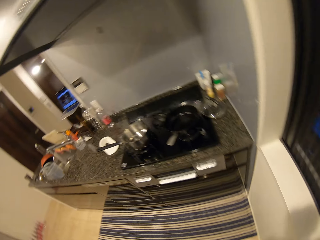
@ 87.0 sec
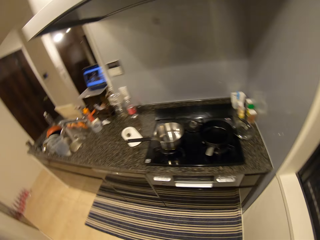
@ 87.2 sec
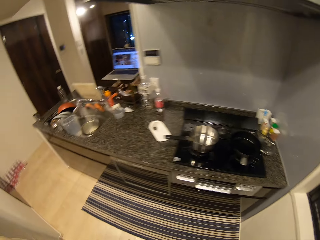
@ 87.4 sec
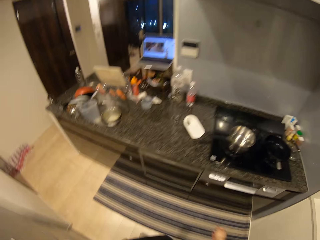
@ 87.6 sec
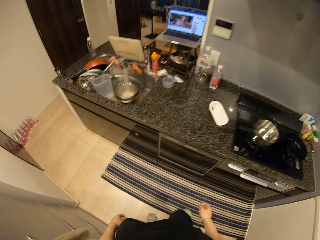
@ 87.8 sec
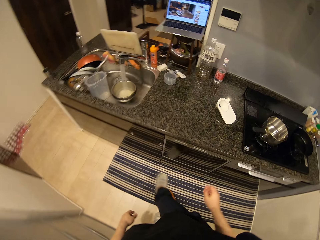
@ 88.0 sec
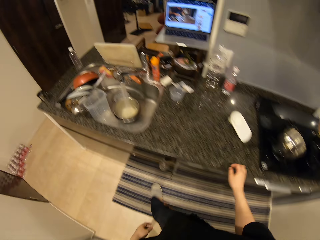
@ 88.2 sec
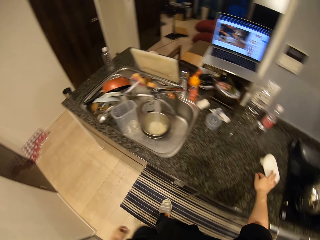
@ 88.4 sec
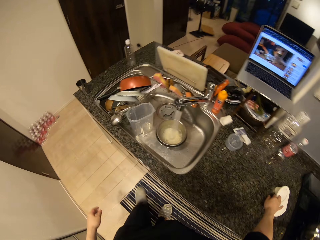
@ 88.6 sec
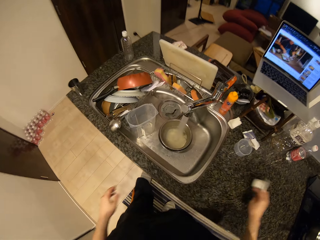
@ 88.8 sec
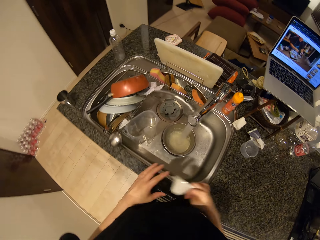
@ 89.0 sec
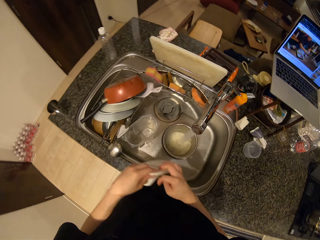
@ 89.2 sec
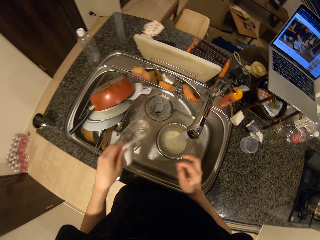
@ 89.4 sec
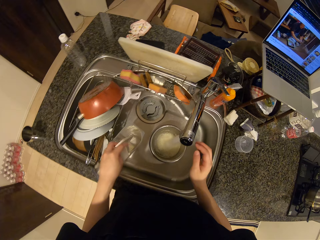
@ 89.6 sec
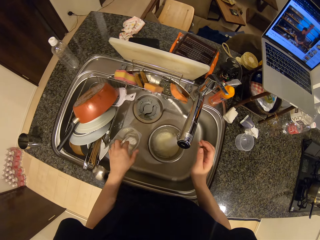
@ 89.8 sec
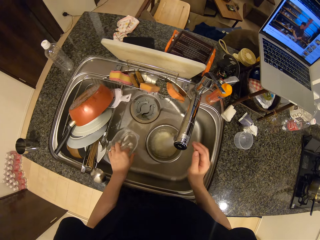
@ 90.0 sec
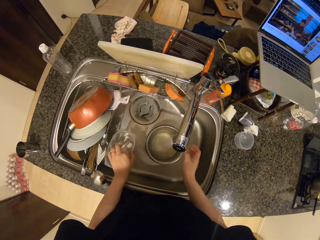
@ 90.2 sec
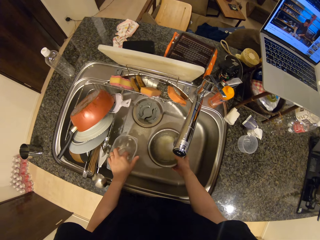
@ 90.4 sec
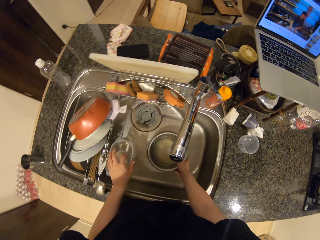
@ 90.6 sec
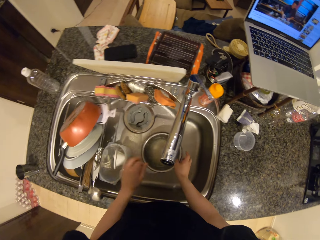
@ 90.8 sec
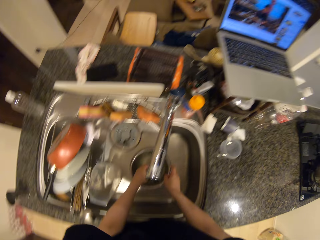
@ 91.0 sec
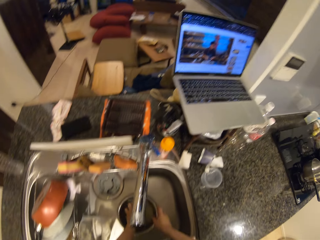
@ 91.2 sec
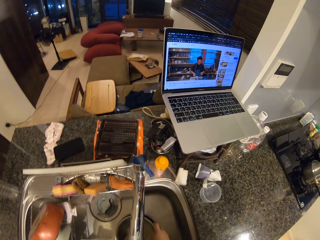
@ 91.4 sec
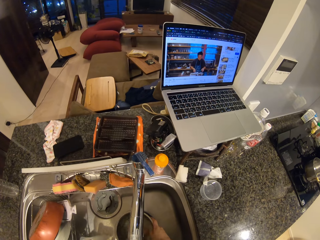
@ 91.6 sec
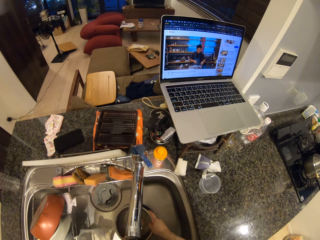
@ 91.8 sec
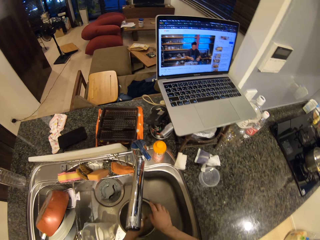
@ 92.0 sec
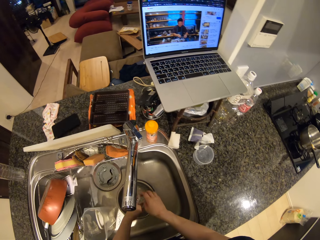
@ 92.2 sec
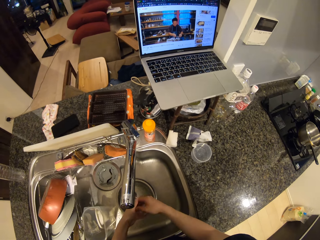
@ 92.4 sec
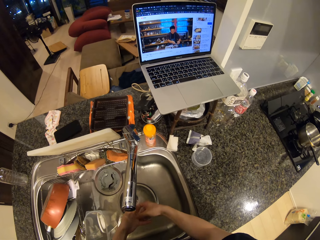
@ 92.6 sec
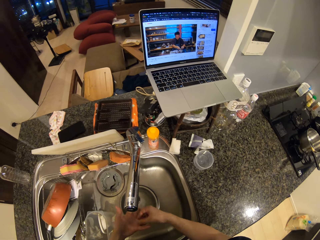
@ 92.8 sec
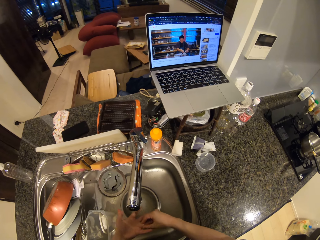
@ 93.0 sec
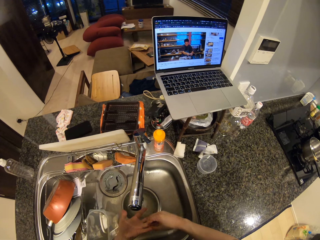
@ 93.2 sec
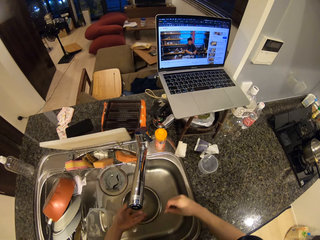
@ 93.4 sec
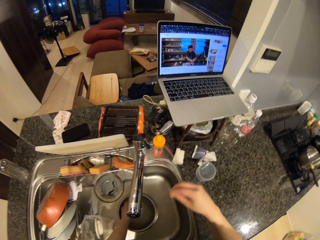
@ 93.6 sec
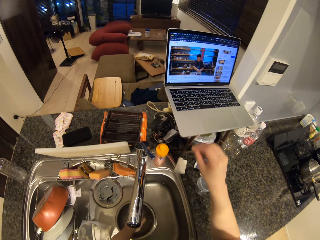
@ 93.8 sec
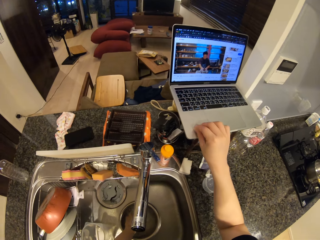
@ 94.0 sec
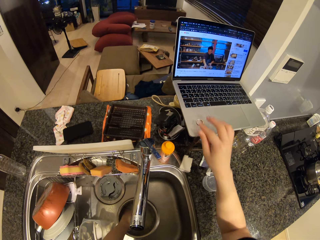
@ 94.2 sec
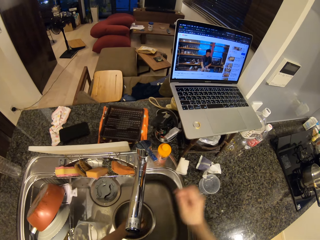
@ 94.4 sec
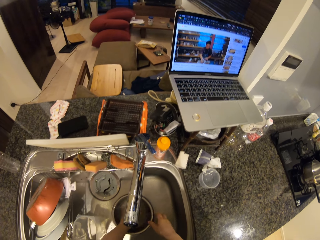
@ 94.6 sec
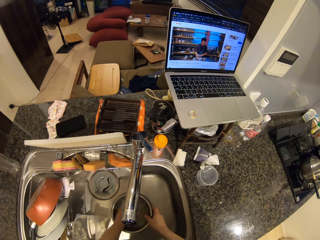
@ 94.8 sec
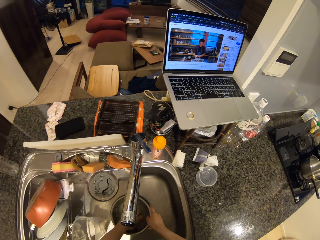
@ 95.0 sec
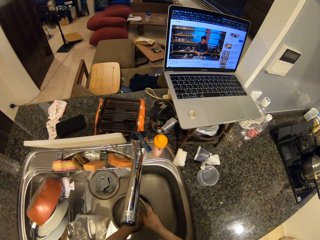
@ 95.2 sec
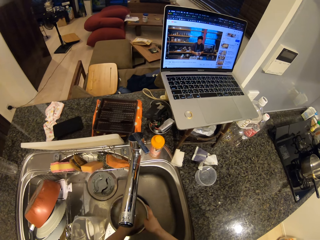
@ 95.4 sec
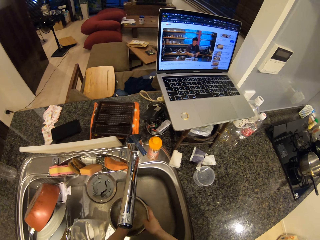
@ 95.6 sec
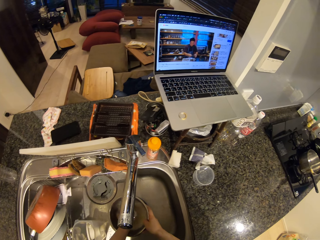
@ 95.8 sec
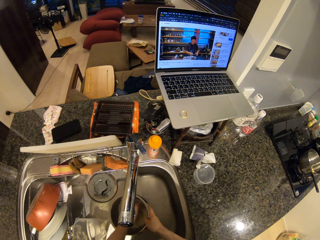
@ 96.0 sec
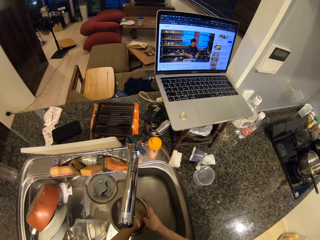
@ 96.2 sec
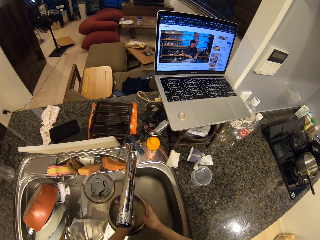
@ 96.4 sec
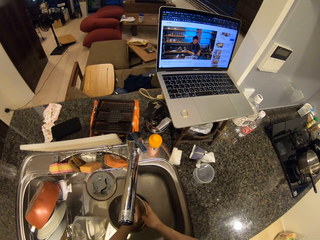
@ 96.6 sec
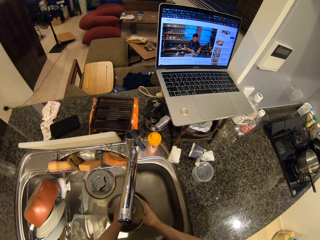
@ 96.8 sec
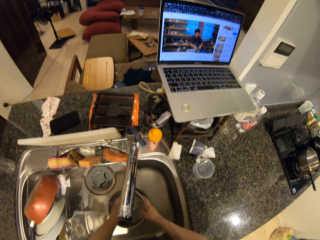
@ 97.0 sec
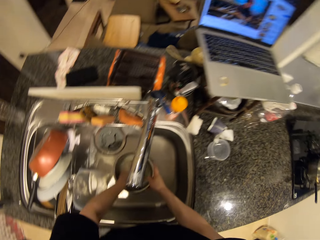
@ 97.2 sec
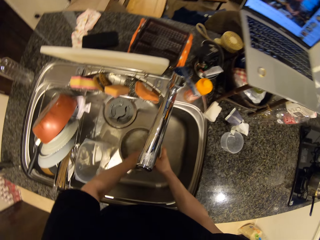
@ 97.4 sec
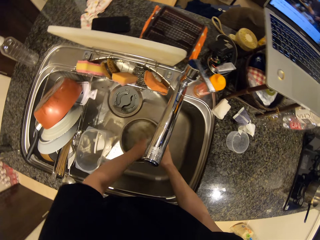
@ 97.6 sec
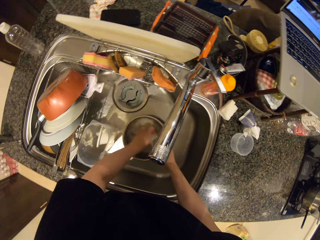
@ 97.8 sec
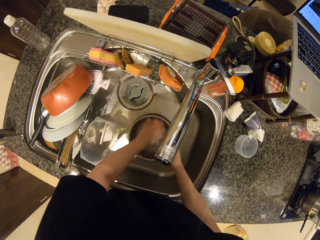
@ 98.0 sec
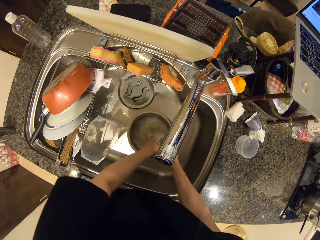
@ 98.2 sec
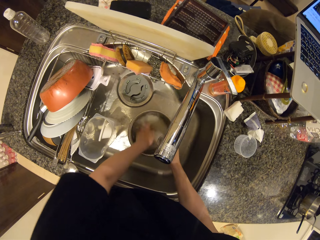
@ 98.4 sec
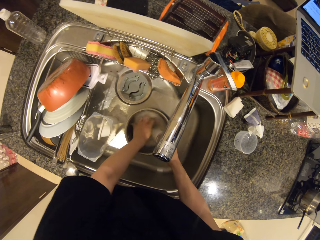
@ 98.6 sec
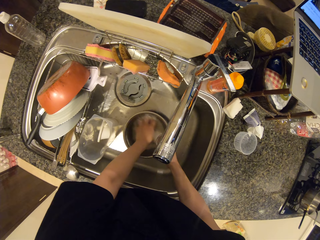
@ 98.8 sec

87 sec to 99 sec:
The camera wearer picks a plastic from the kitchen surface with her right hand. She drops the plastic into the container in the wash sink. She rinses the food or rice in the steel bowl. She removes the ring from her finger. She drops the ring on the laptop with her right hand. She rinses the rice.

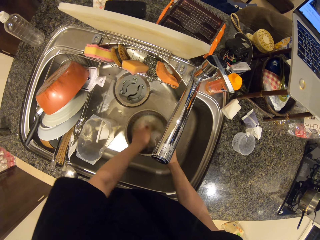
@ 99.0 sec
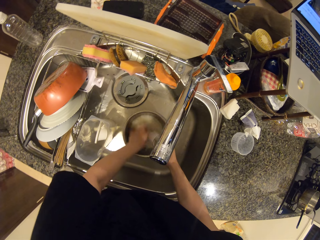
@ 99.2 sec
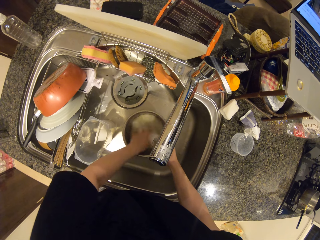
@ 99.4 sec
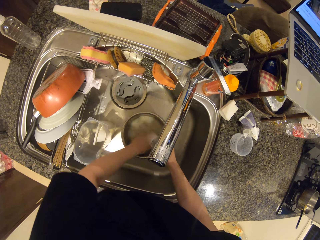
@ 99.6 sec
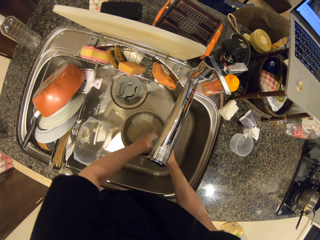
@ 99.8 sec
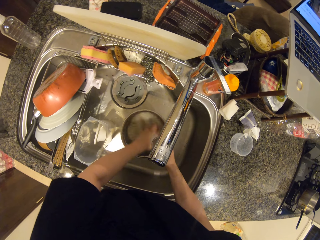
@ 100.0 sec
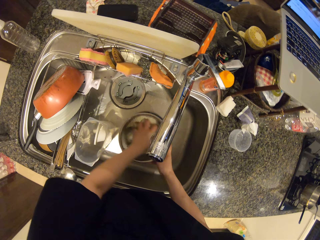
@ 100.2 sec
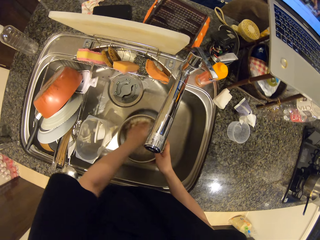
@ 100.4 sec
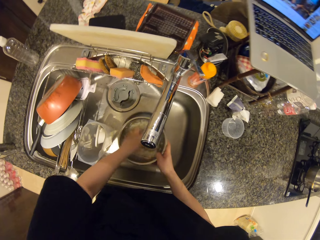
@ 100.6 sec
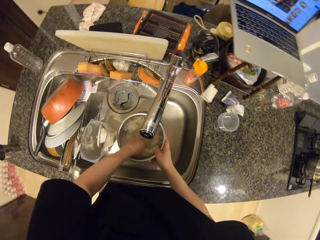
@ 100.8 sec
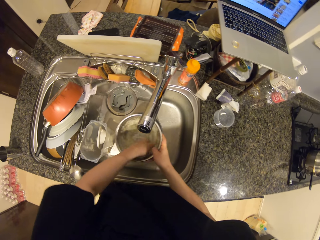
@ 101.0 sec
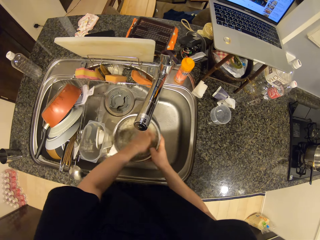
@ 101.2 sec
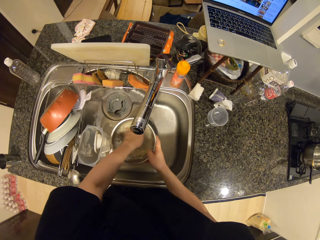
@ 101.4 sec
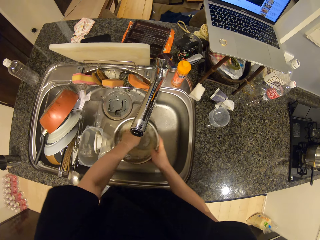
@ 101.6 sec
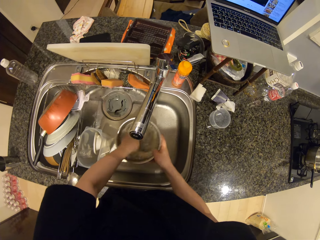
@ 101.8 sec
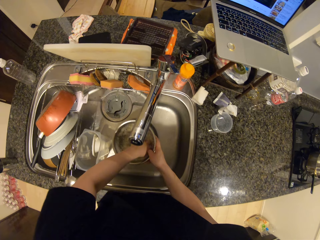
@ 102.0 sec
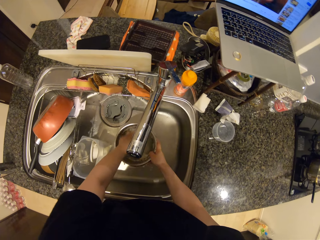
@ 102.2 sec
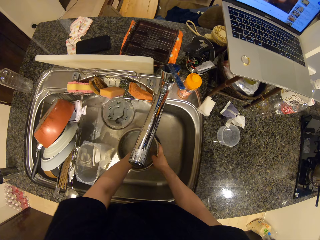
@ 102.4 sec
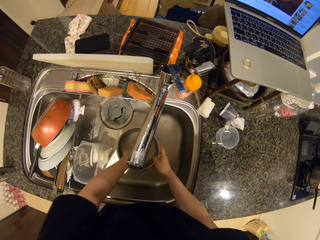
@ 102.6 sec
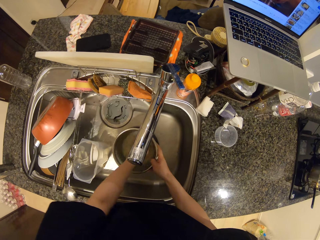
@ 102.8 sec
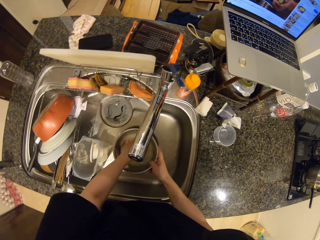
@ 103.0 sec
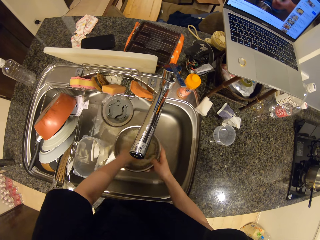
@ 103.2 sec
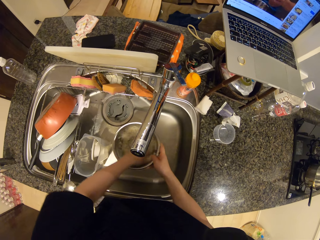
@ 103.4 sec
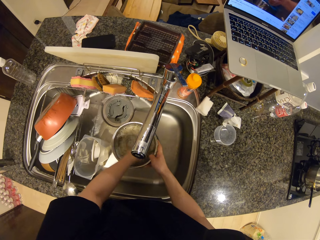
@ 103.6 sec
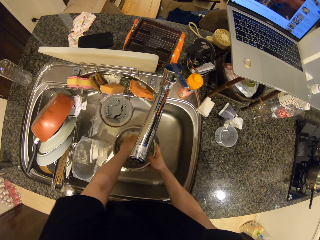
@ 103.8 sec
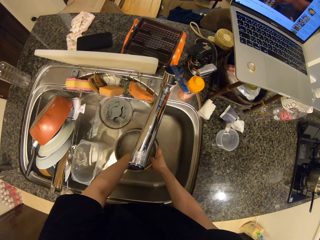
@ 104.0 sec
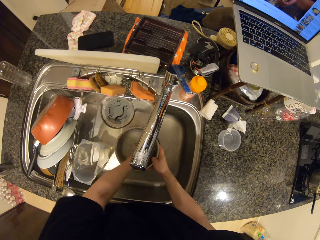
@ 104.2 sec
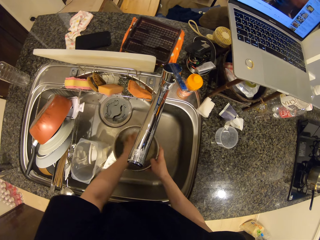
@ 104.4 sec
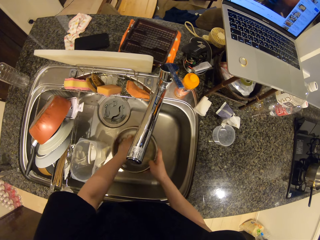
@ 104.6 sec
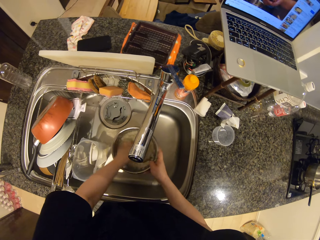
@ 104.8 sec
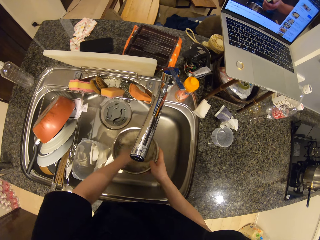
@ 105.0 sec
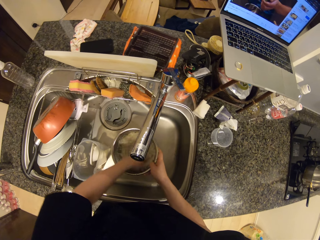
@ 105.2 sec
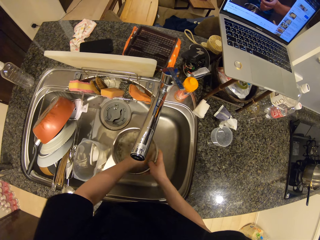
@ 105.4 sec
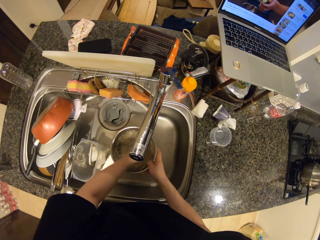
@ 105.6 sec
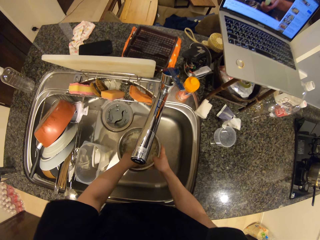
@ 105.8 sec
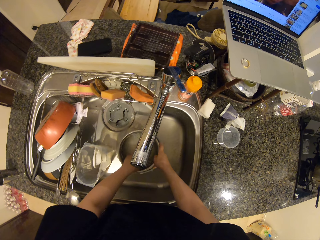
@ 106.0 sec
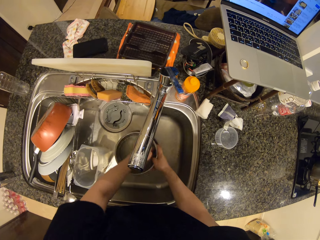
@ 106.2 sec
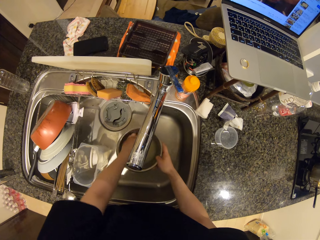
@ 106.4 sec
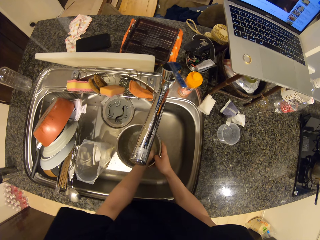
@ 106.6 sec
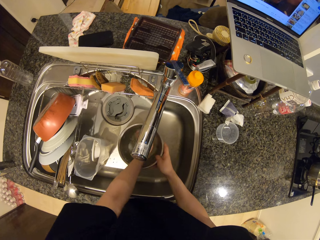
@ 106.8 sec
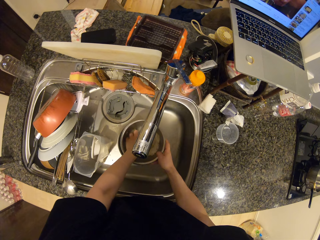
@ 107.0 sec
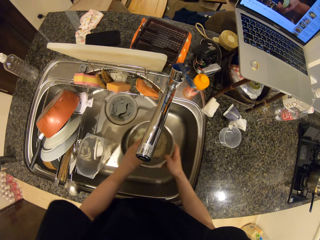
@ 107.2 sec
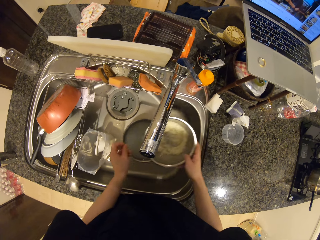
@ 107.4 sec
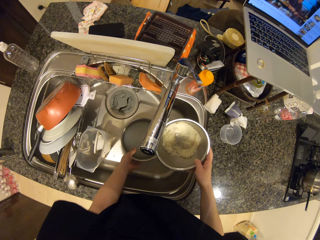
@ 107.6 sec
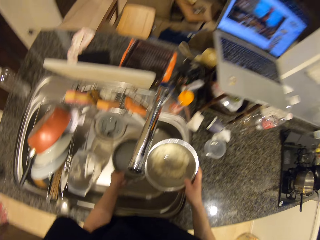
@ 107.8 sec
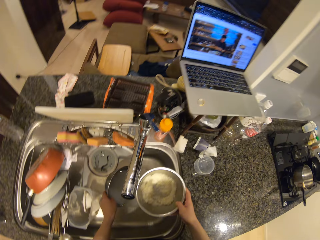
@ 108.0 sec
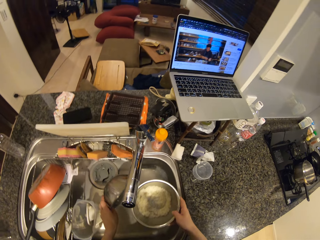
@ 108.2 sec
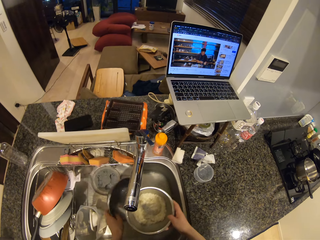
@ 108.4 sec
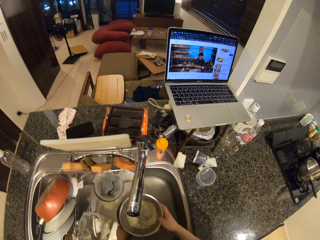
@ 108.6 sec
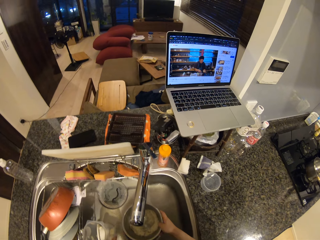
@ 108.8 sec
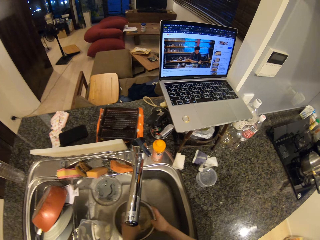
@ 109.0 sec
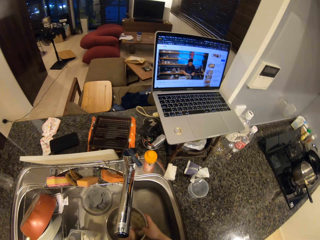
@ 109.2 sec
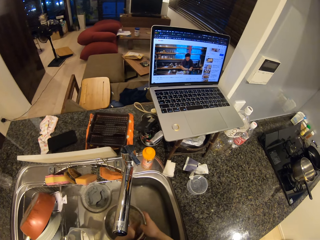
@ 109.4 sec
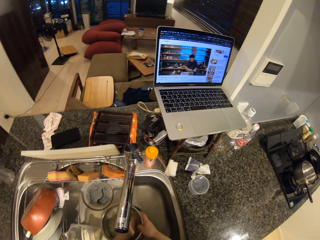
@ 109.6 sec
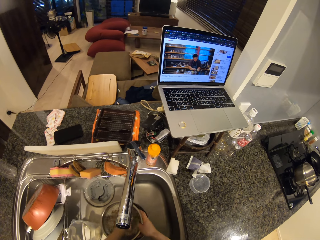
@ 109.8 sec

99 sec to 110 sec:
The camera wearer pours water from the steel bowl in her left hand in the sink. She puts the sieve into the steel bowl. She rinses the food in the steel bowl.
